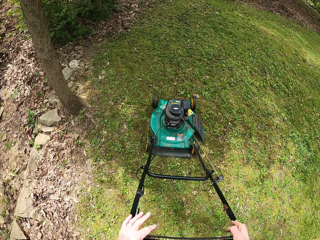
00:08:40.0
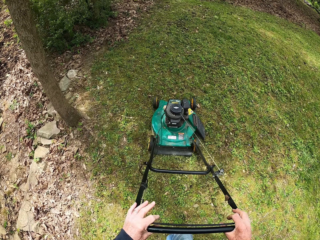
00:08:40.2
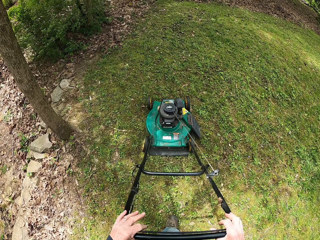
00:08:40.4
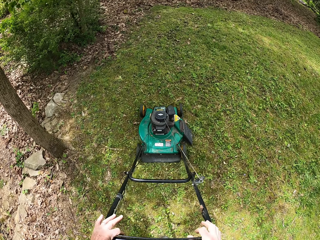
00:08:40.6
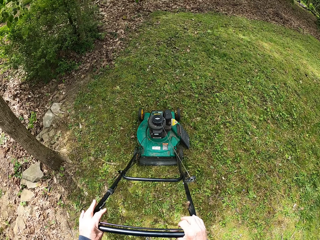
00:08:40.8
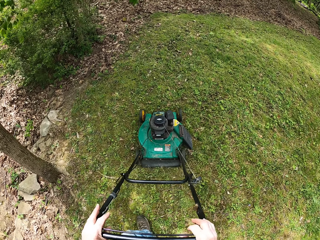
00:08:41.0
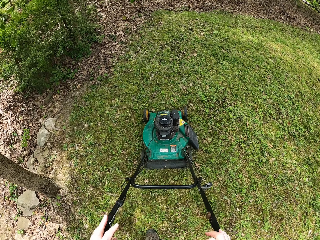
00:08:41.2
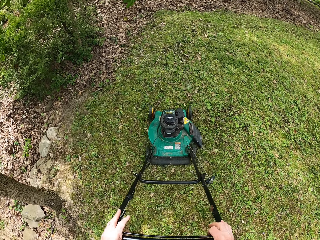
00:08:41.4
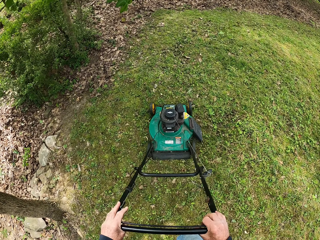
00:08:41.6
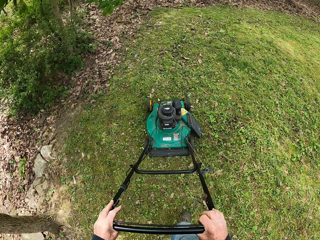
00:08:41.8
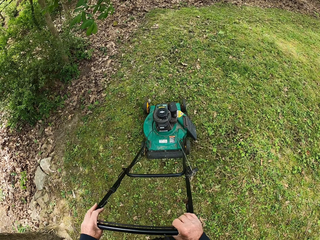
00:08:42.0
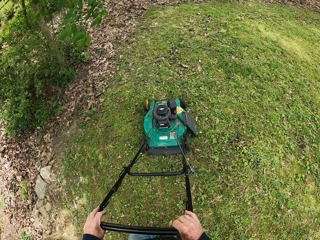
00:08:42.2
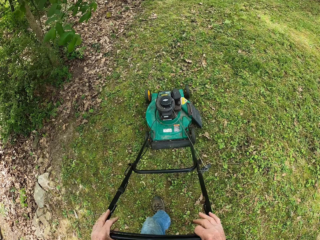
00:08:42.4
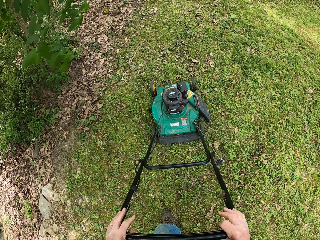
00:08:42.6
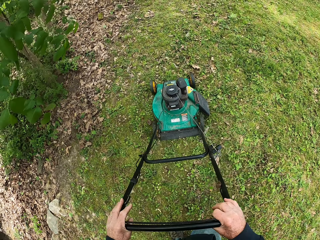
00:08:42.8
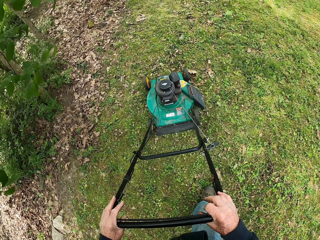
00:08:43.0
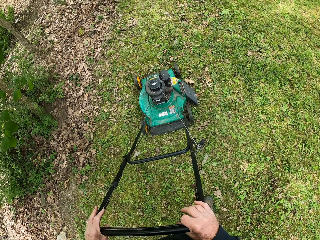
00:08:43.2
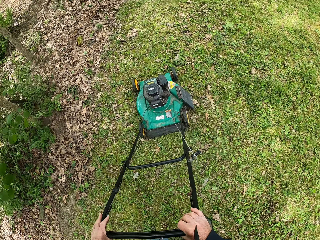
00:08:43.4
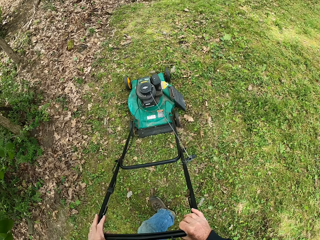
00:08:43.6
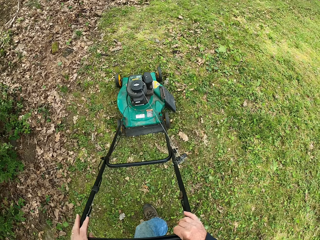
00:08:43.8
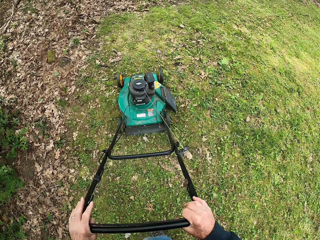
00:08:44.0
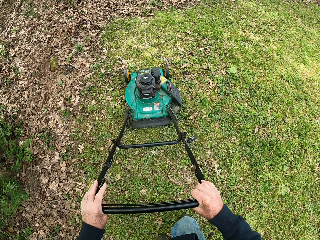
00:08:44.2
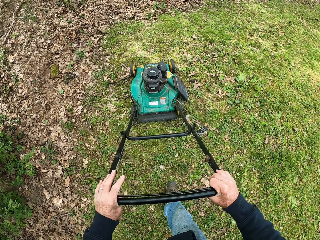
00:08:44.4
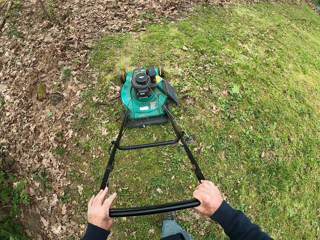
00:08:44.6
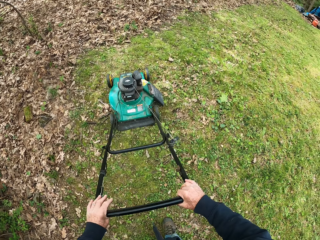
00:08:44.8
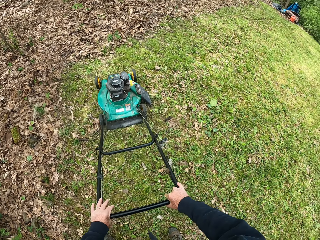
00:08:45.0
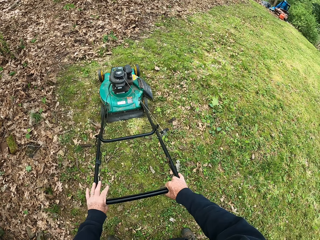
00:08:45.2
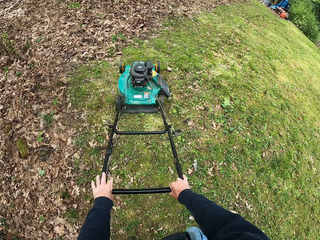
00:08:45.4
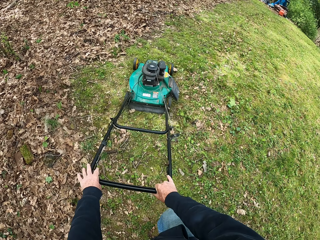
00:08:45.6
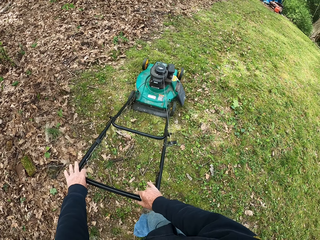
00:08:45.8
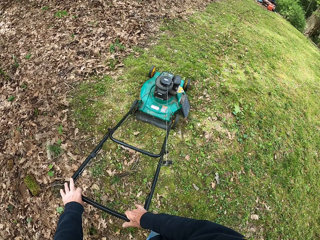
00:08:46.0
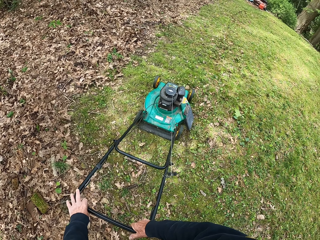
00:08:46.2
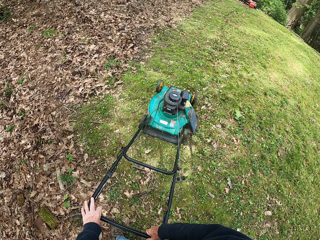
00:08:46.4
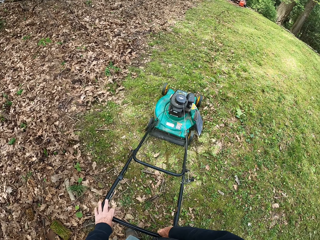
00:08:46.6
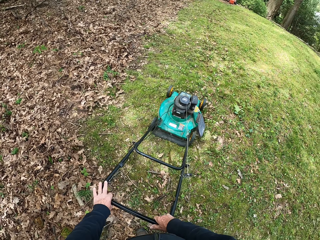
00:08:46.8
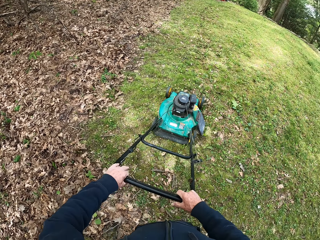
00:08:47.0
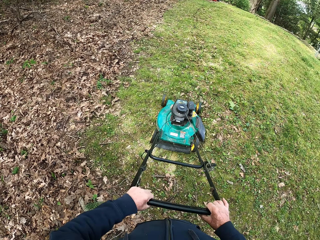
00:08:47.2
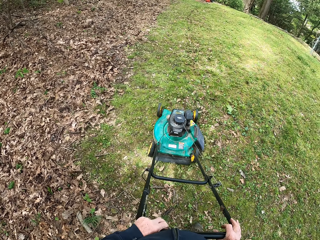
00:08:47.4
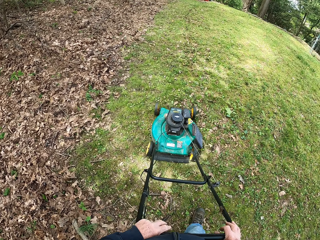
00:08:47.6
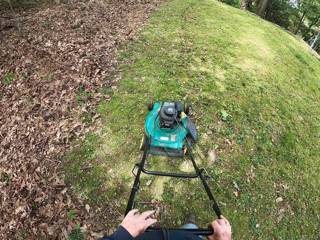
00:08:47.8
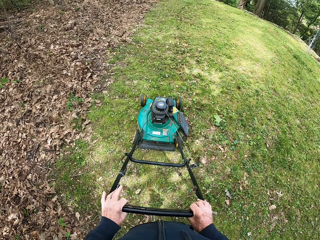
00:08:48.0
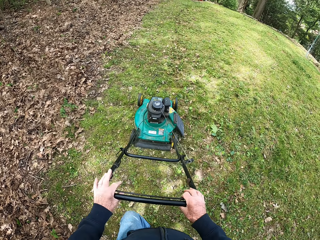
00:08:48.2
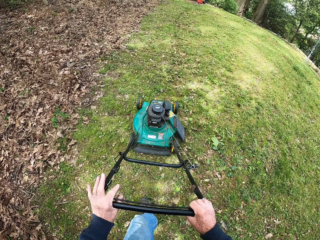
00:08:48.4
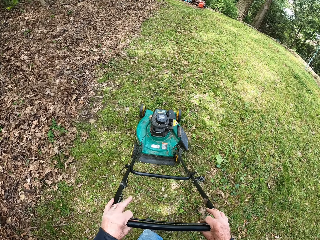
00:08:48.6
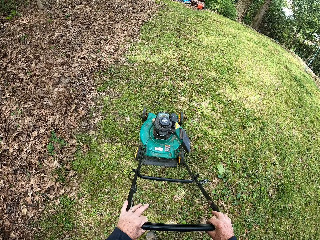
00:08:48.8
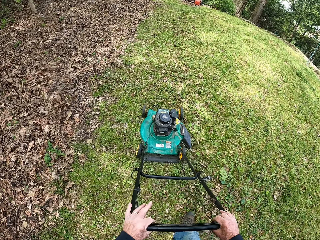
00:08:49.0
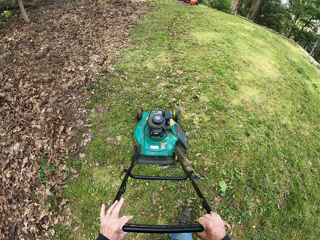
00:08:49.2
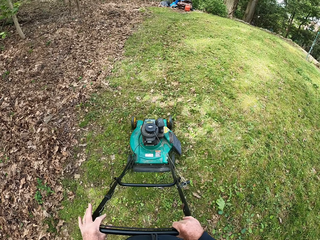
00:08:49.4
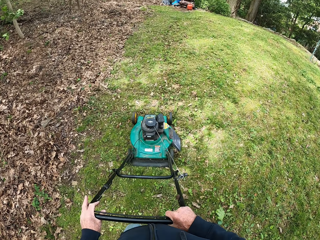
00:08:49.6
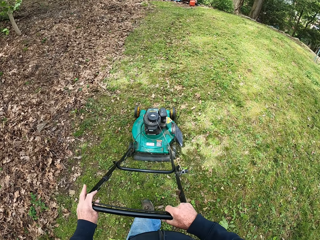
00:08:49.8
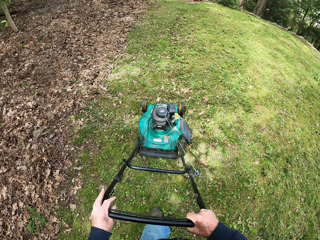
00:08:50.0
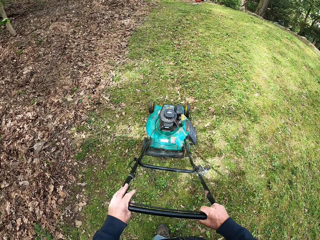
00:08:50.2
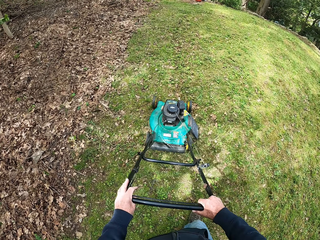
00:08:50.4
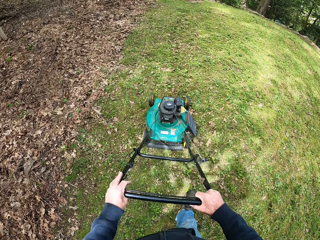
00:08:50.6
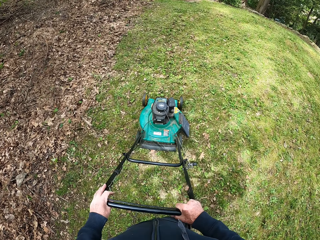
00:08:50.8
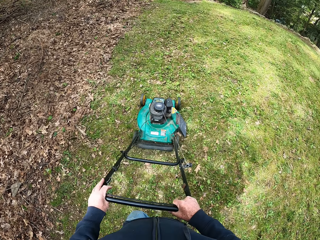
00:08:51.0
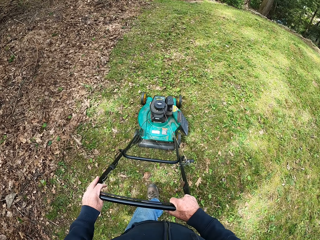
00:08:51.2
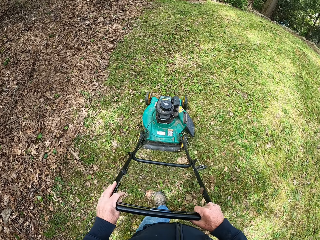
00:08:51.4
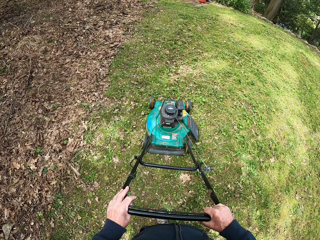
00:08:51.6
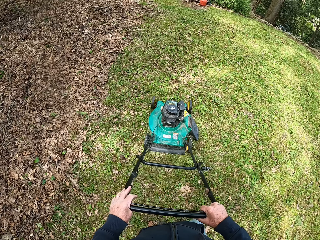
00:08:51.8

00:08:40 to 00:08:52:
The camera wearer moves the lawn mower backward. They move the lawn mower forward.

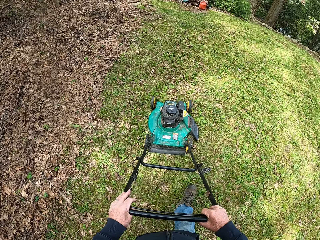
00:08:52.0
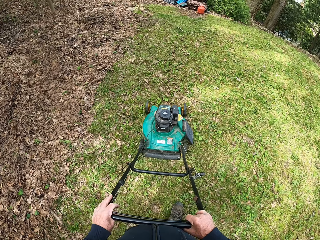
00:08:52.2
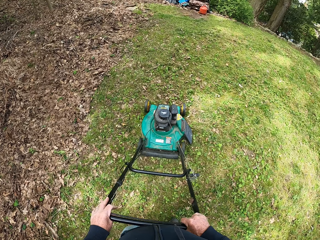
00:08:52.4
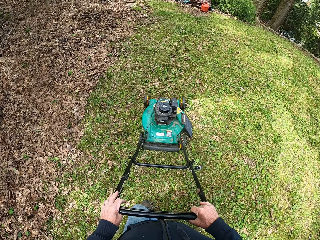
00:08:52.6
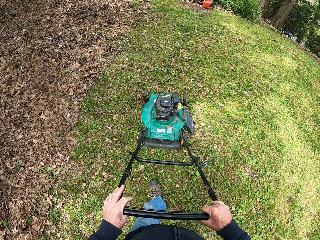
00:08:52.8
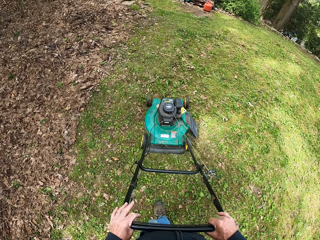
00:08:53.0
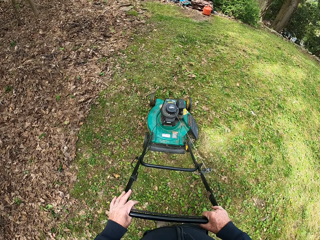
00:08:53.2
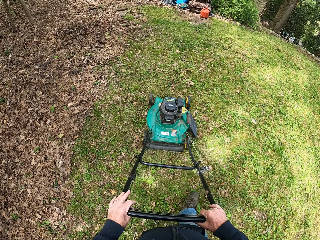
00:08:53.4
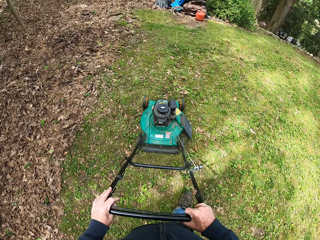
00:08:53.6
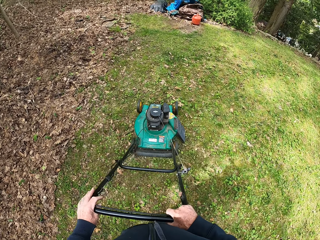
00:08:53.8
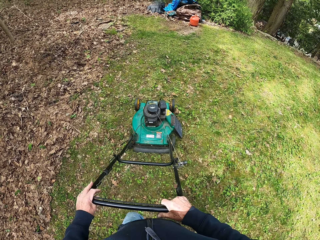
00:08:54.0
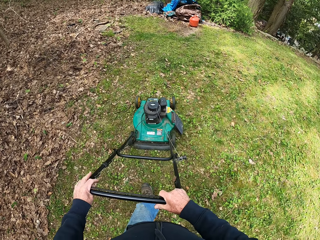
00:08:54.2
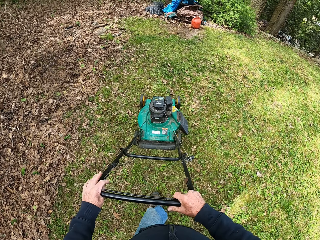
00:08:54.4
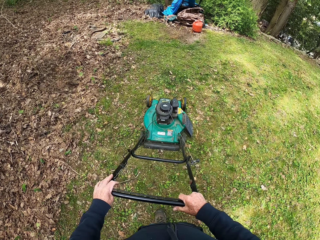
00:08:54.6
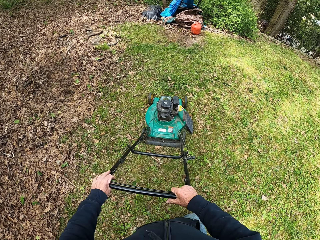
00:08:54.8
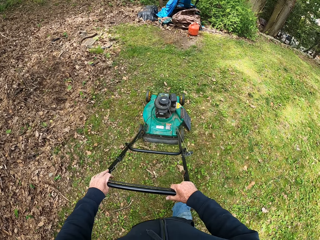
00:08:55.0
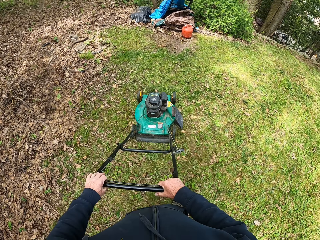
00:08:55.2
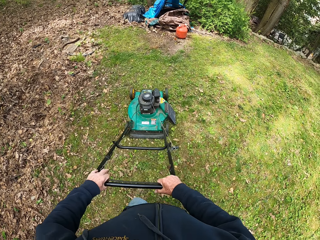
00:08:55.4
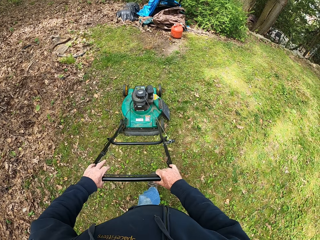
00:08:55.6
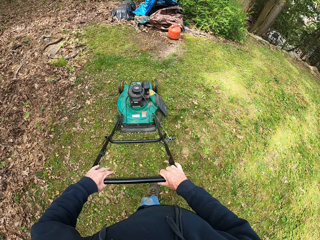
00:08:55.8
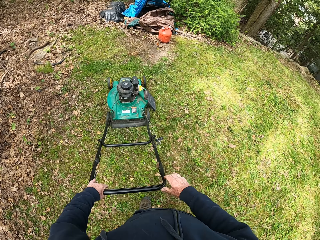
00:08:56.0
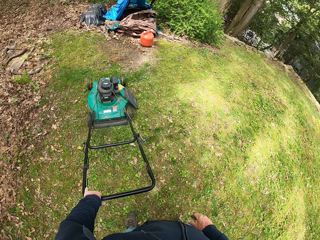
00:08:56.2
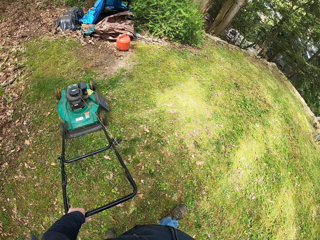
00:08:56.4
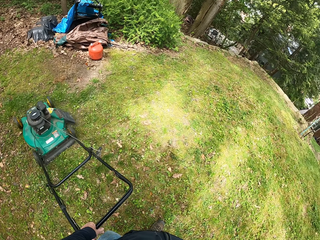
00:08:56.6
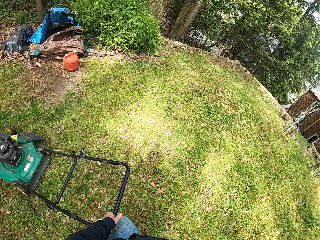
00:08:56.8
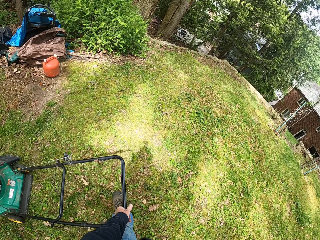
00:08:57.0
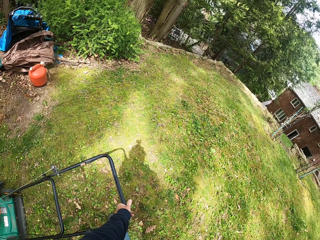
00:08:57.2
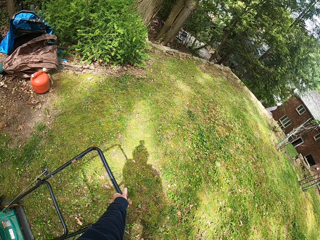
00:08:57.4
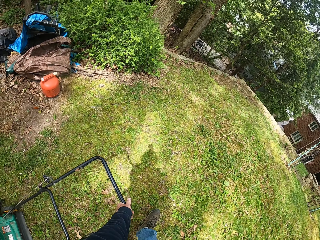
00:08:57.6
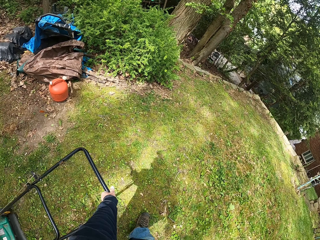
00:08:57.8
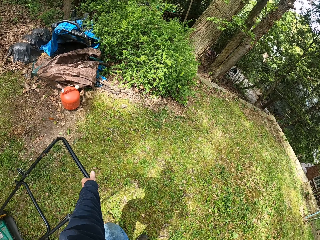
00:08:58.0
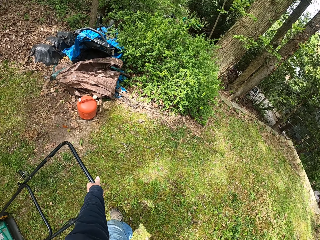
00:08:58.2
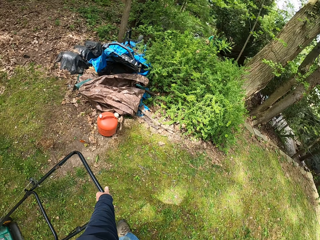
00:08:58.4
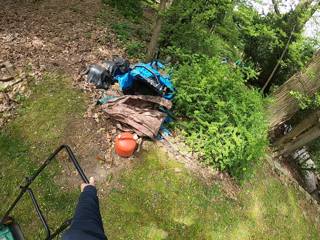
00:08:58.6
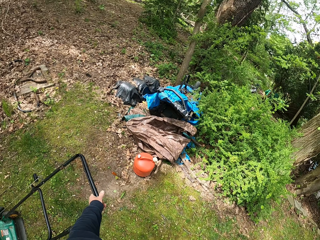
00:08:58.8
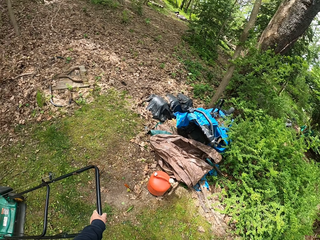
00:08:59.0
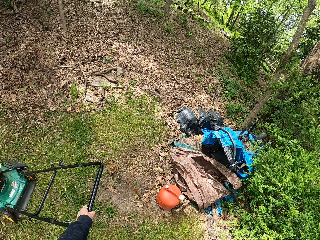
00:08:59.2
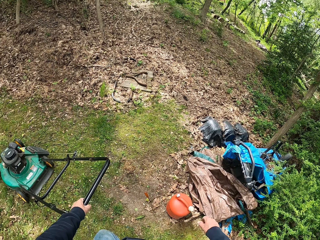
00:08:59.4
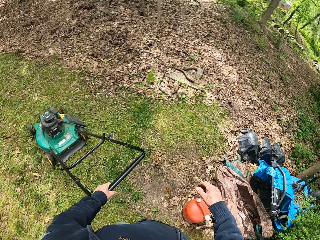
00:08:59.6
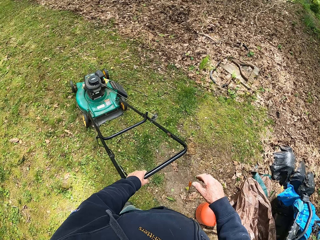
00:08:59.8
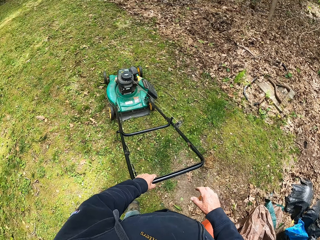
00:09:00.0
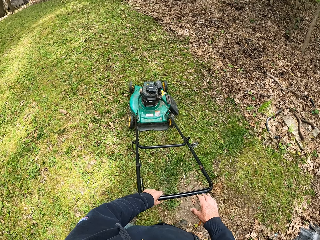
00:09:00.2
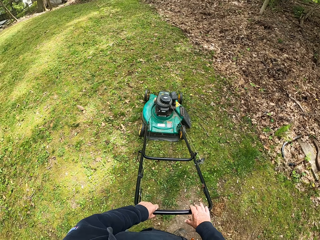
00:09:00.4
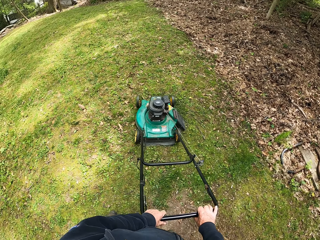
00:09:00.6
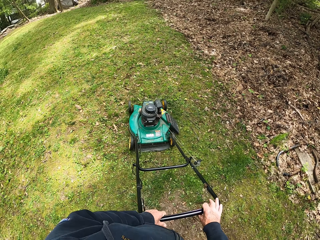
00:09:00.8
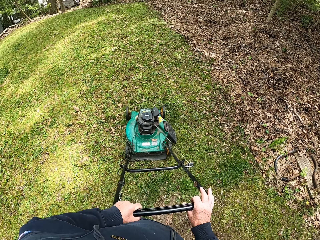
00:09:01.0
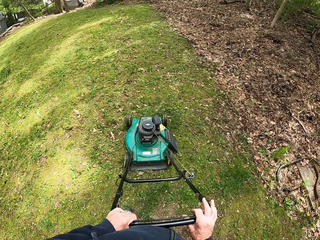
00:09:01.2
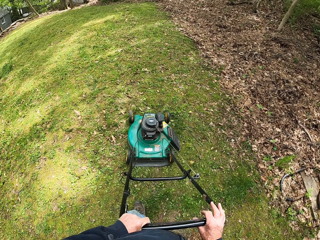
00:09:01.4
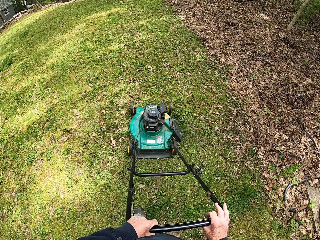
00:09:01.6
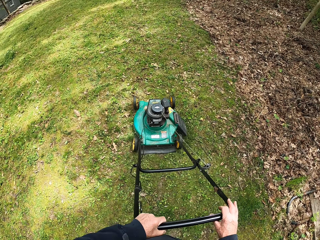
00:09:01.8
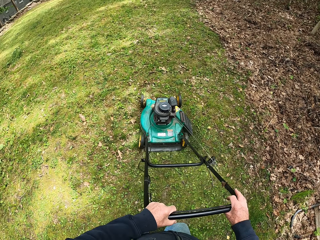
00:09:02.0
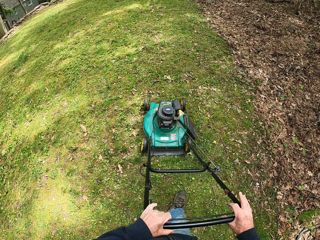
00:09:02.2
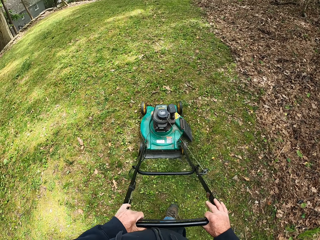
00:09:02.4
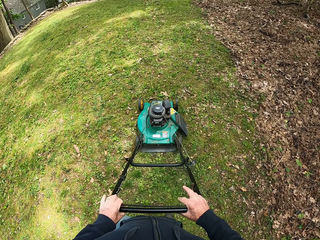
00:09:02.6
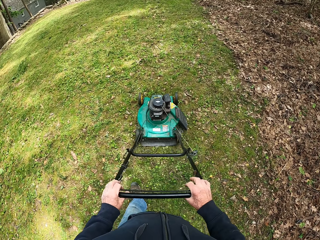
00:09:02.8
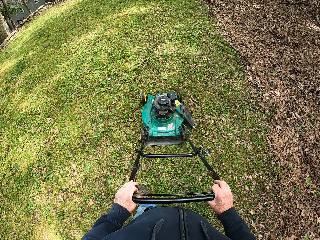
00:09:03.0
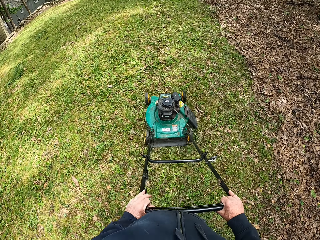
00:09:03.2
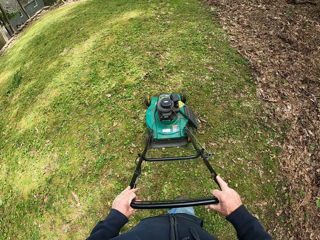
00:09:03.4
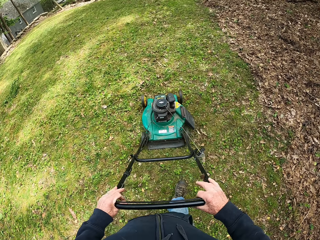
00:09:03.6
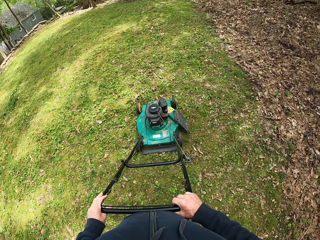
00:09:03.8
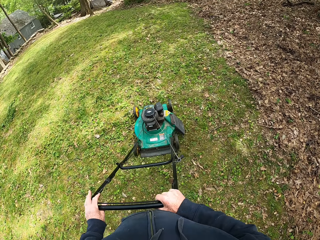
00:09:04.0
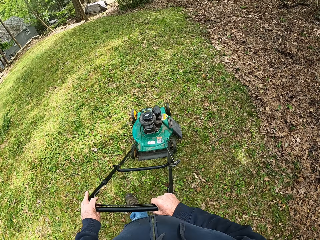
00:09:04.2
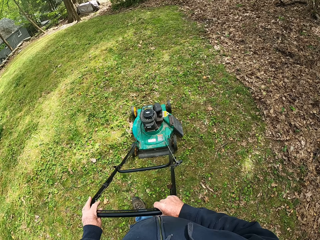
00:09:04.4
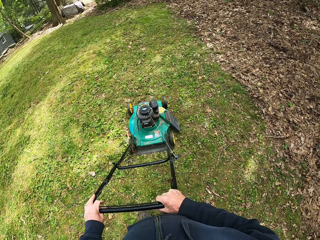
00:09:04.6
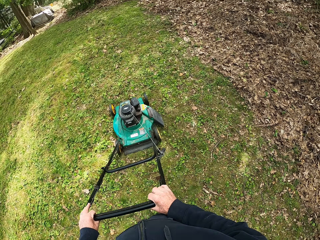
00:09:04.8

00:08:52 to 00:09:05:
The camera wearer removes his right hand from the handle of the lawnmower. He turns the lawn mower. He puts his right hand on the handle of the lawnmower. He moves the lawn mower backward. He moves the lawn mower forward.
